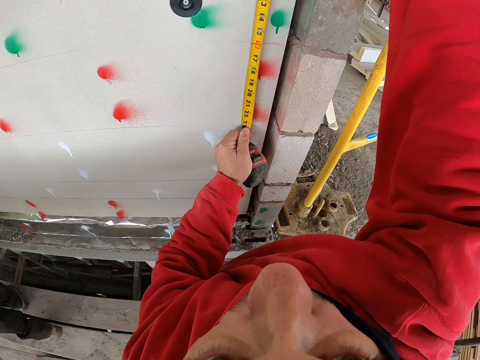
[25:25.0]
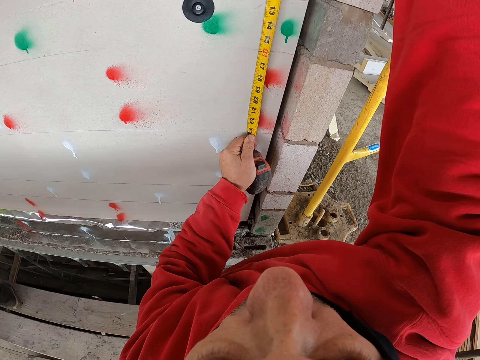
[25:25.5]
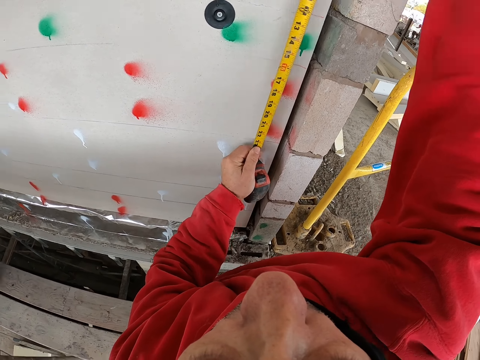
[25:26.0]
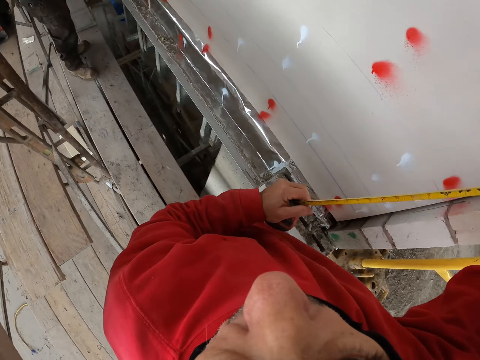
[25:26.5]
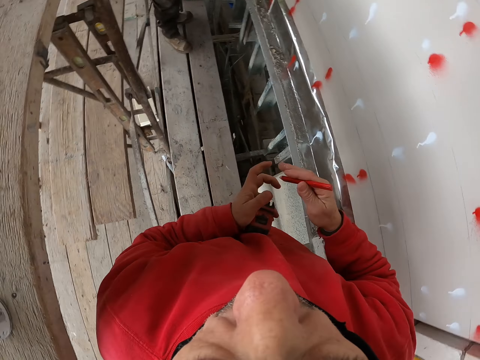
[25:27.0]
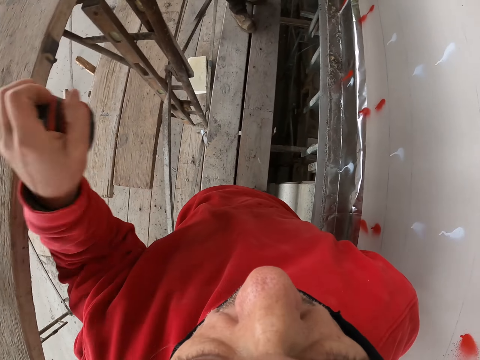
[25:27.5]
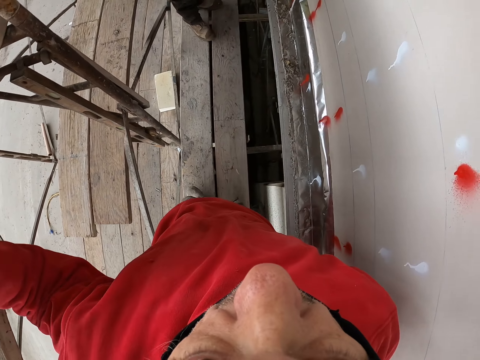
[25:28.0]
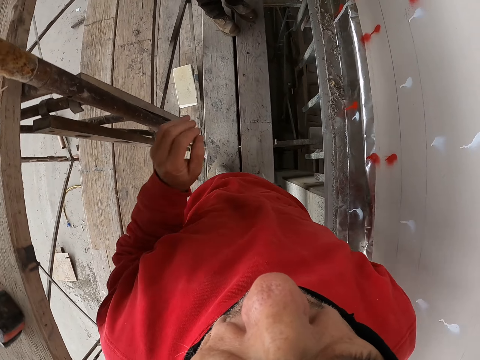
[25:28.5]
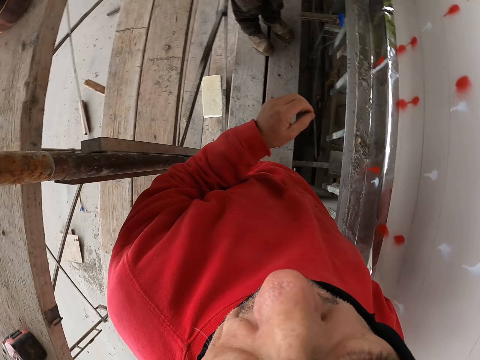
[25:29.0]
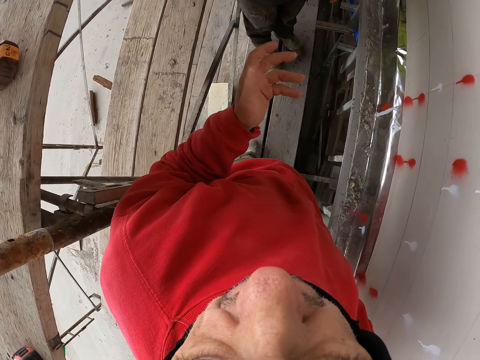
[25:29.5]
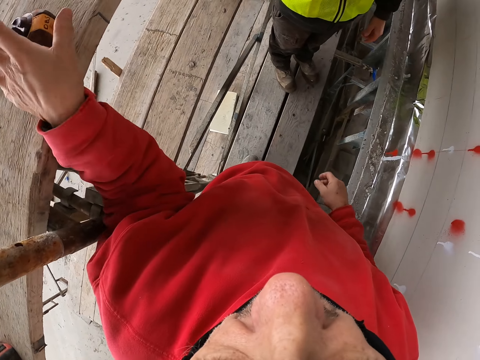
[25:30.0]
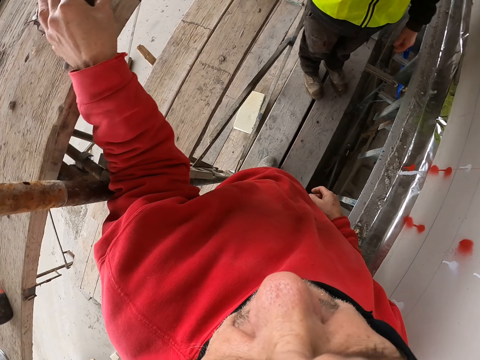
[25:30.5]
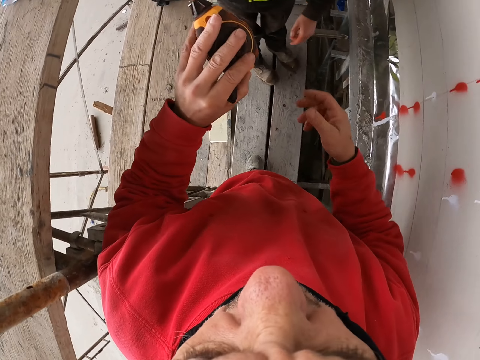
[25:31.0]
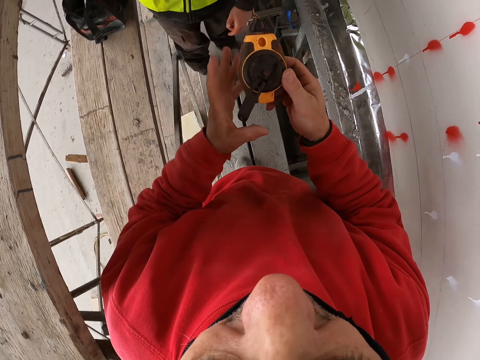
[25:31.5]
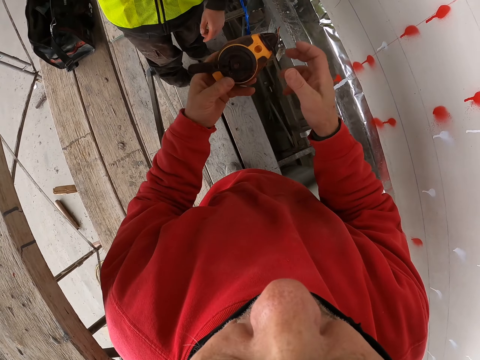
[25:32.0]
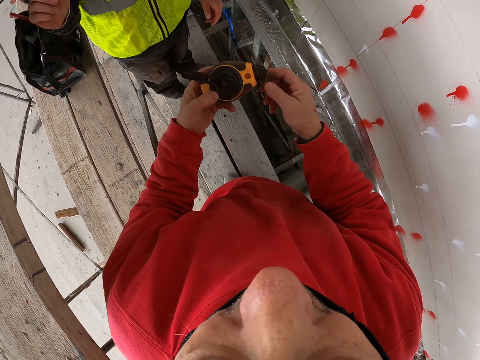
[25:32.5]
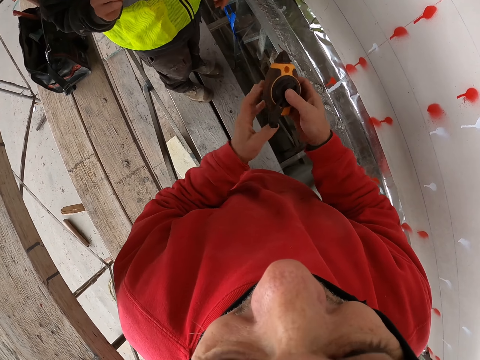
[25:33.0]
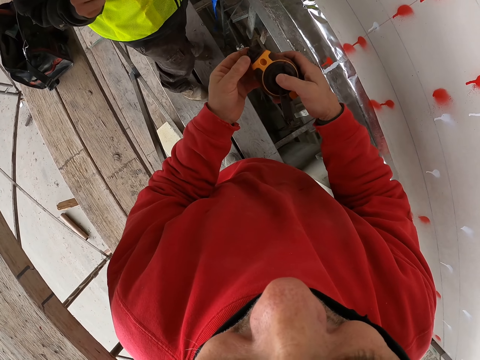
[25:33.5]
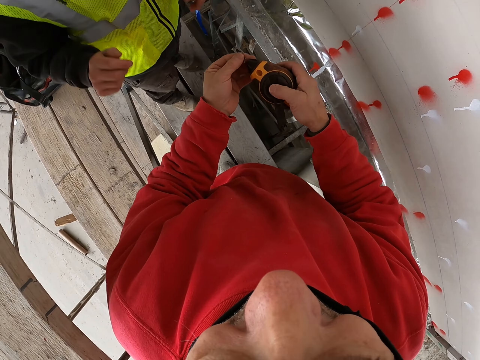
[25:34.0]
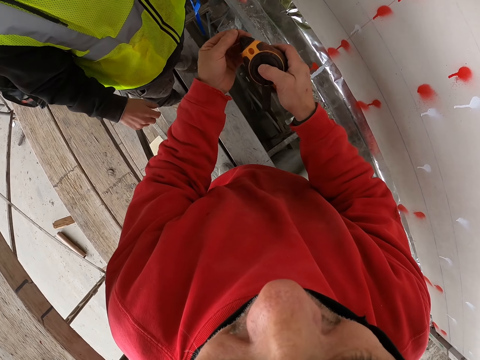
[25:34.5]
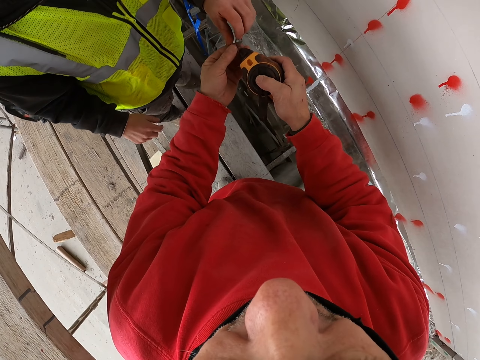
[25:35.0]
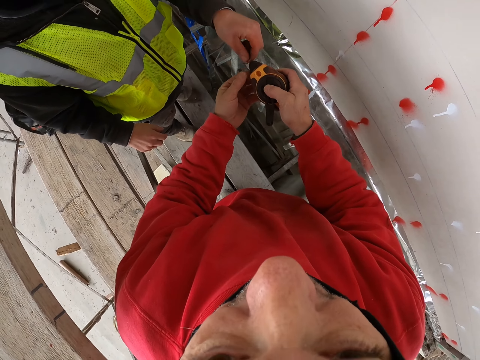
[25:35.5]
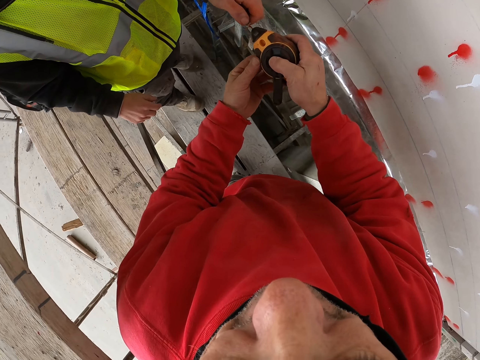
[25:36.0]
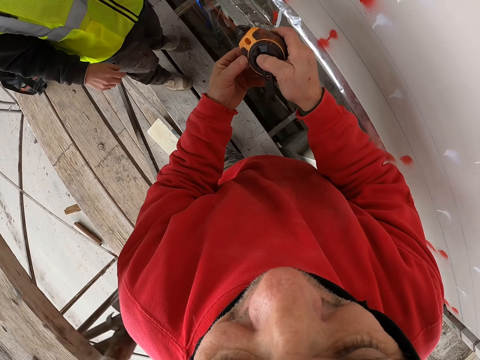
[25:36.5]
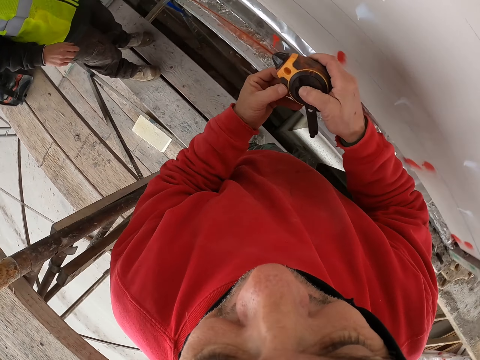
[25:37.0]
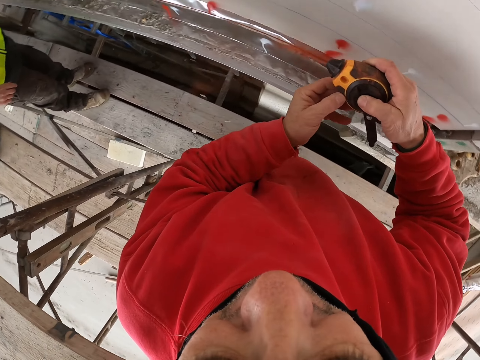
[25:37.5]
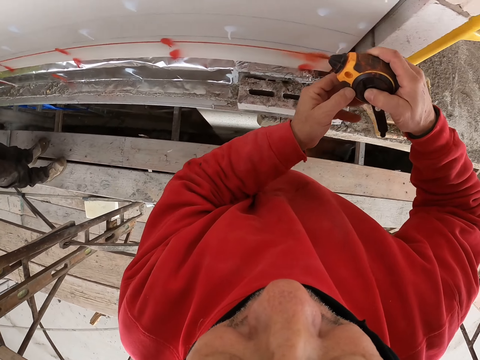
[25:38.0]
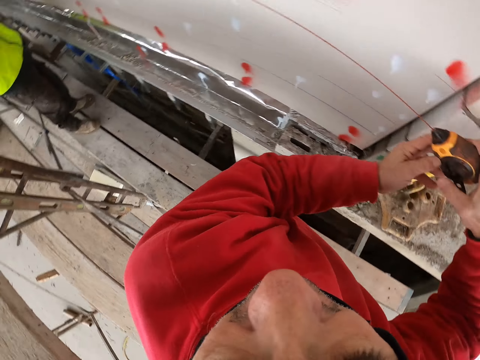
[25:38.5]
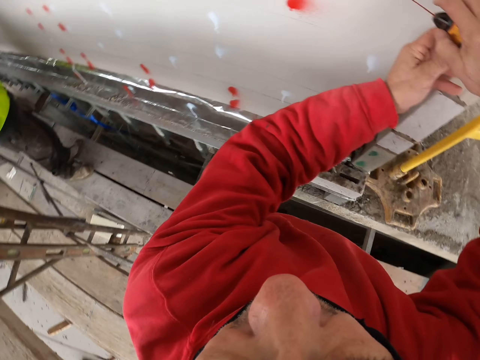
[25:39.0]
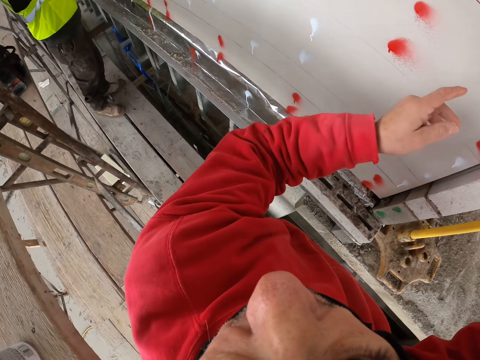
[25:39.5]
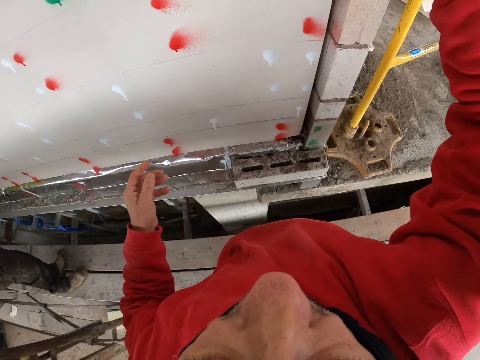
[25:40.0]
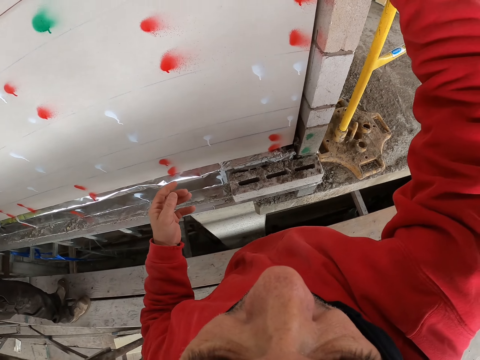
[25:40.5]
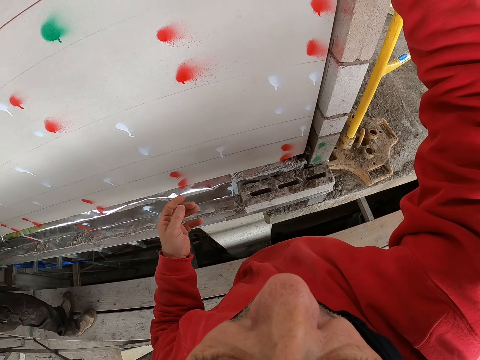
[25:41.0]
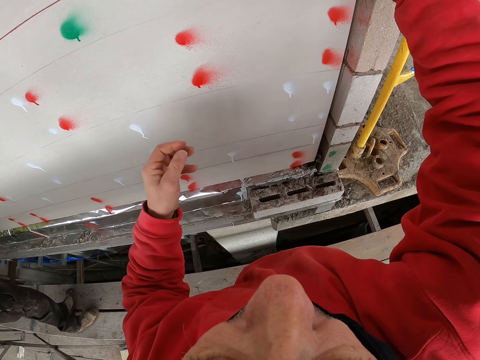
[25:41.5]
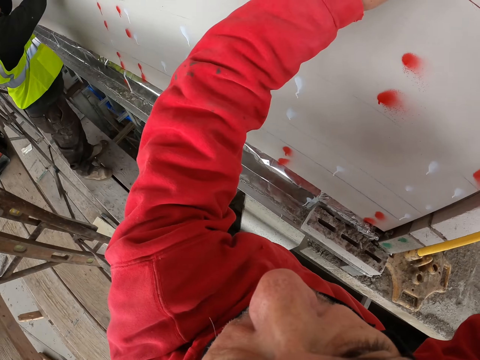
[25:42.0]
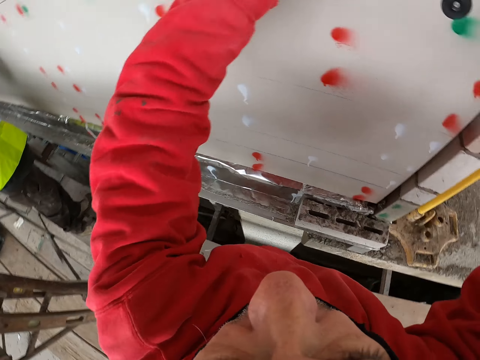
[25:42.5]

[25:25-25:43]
The camera wearer measures the wall. They put down the tape measure. They walk a few steps. They take the tape measure. A man touches the tape measure. The camera wearer and the man adjust the tape measure. The man pulls the tape measure. The camera wearer enlarges the tape measure. They measure the wall.

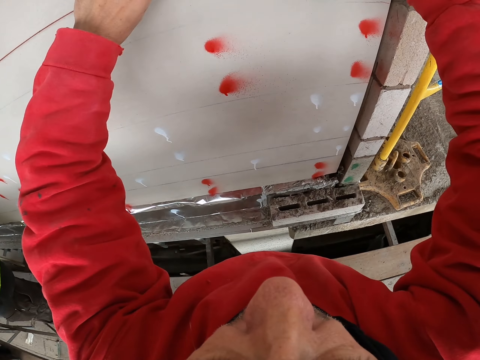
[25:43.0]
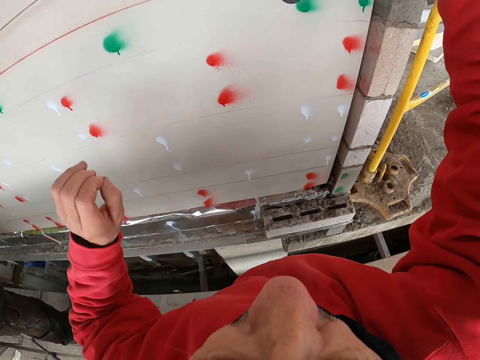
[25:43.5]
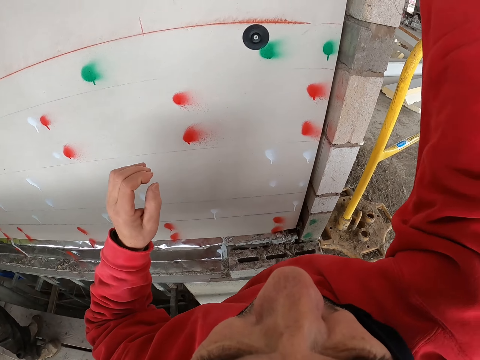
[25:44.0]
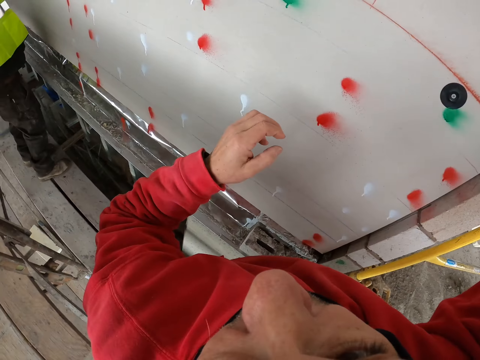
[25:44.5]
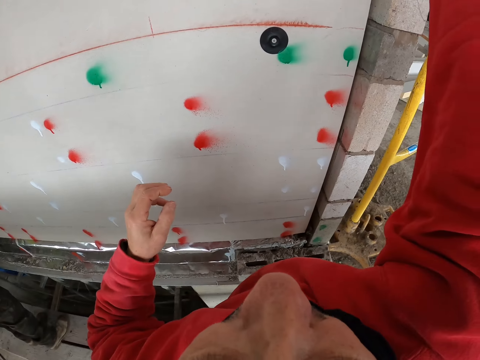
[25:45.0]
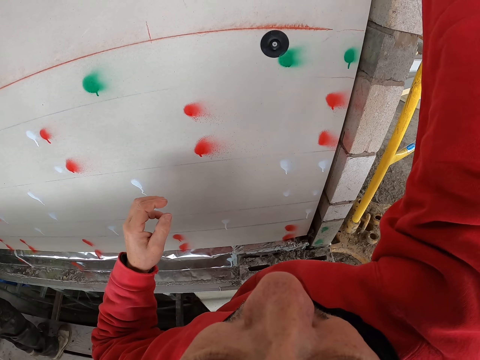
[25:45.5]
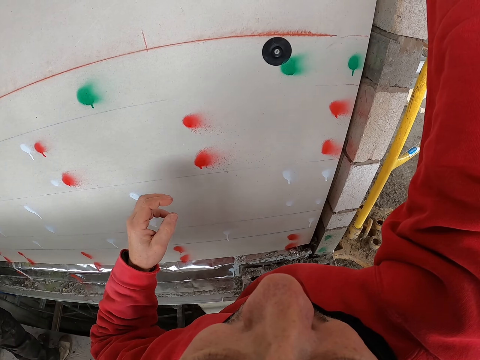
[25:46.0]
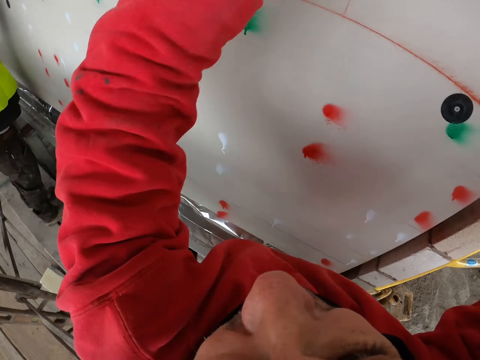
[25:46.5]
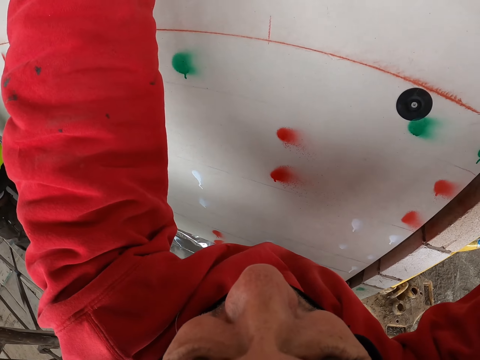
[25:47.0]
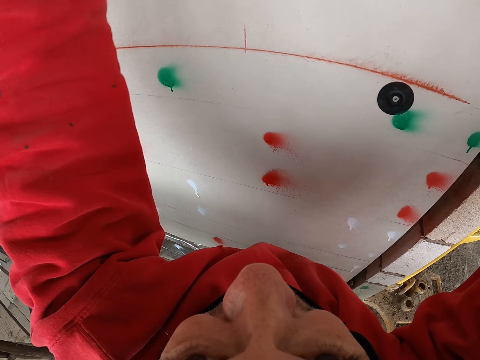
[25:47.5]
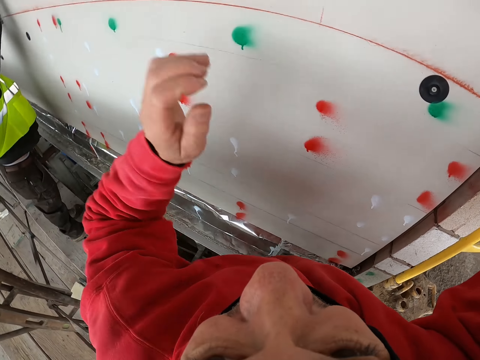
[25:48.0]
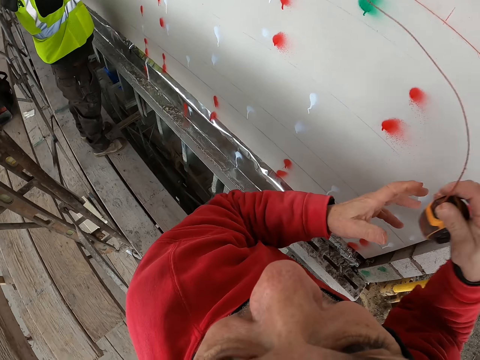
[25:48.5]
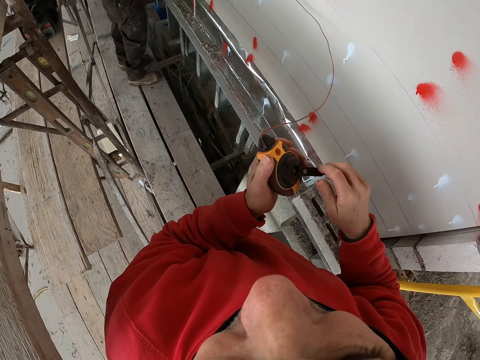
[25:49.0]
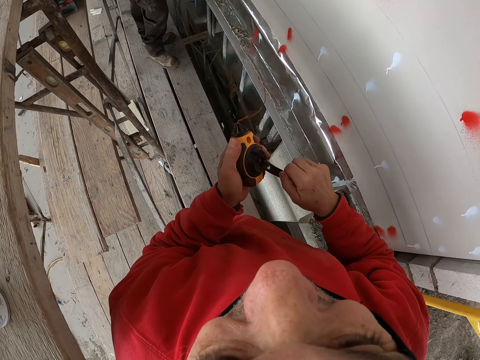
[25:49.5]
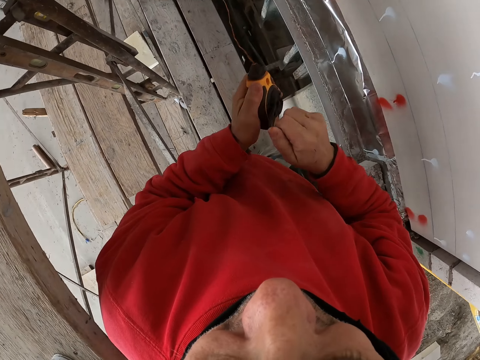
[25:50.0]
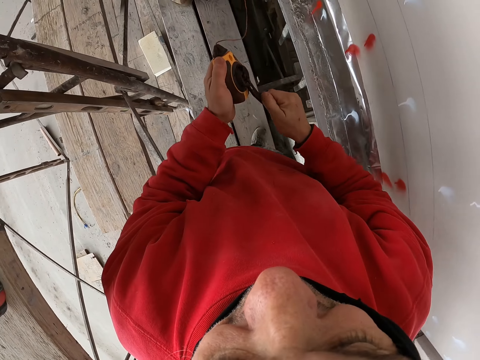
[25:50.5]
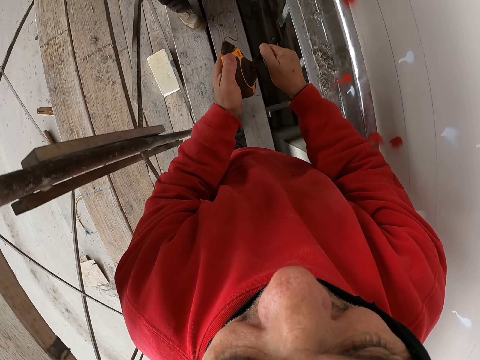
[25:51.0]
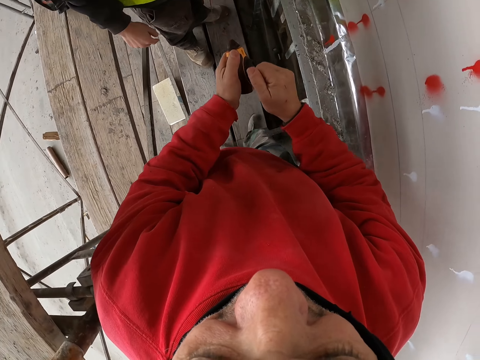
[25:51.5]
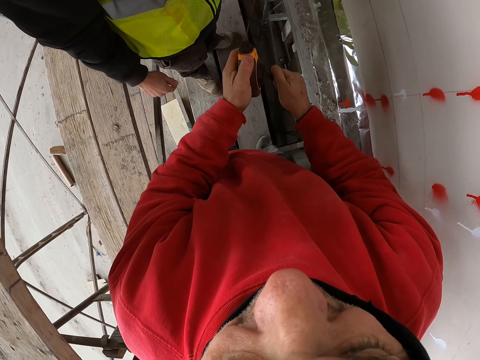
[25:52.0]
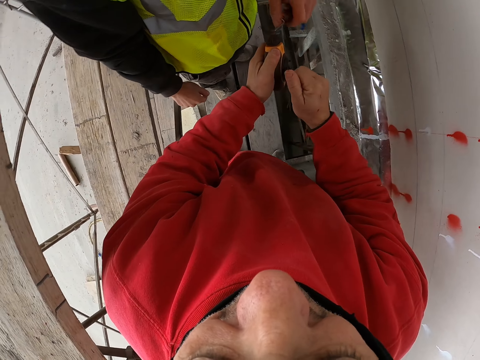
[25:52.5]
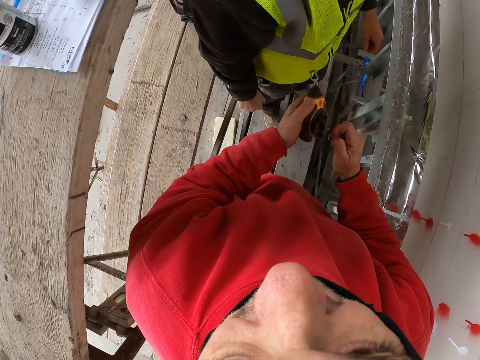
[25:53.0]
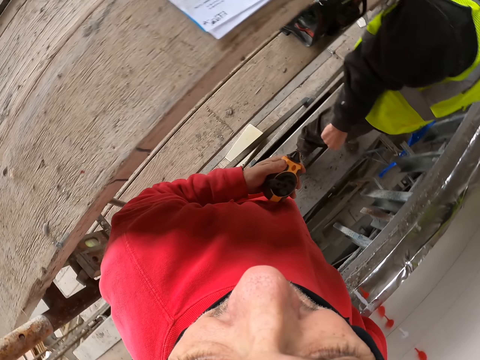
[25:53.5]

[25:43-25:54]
The camera wearer lifts up his hand. He rolls the tape measure.
